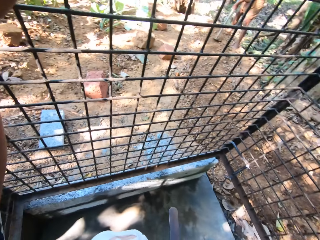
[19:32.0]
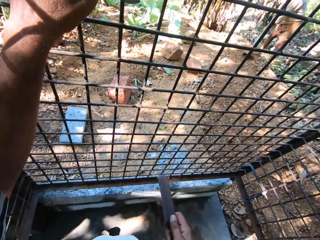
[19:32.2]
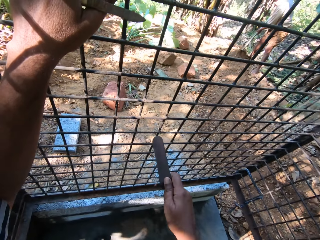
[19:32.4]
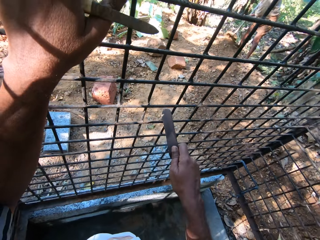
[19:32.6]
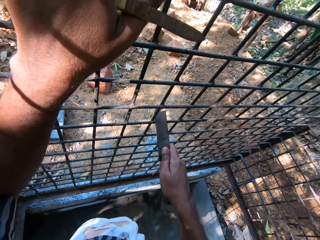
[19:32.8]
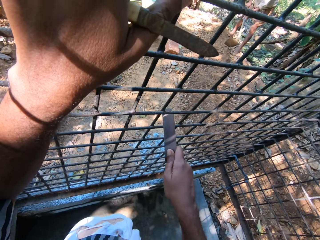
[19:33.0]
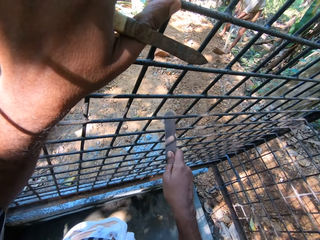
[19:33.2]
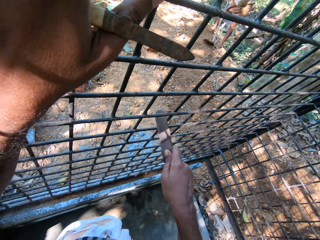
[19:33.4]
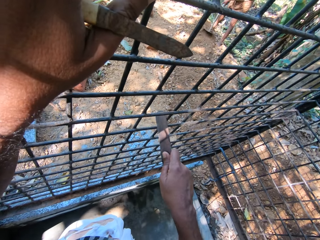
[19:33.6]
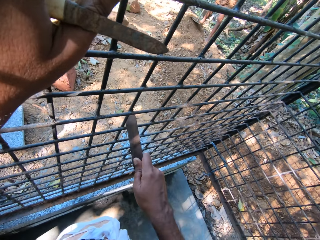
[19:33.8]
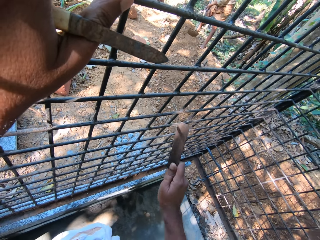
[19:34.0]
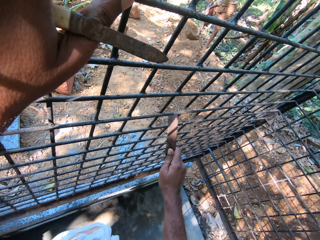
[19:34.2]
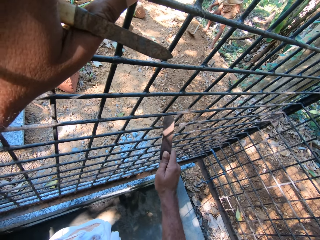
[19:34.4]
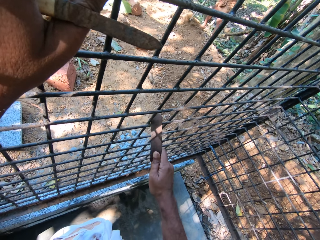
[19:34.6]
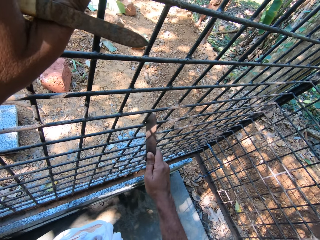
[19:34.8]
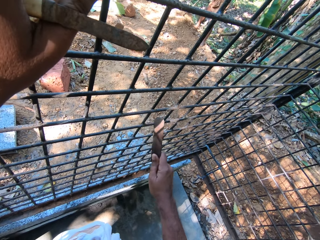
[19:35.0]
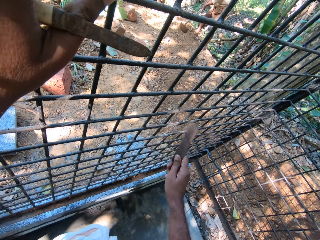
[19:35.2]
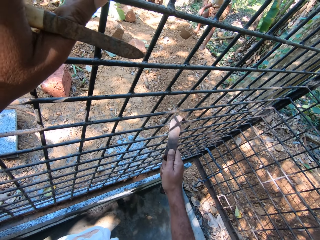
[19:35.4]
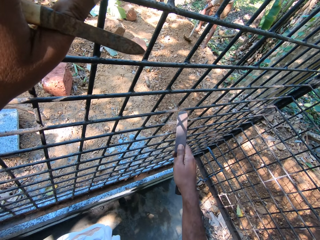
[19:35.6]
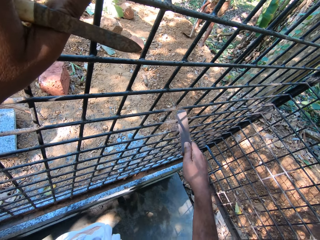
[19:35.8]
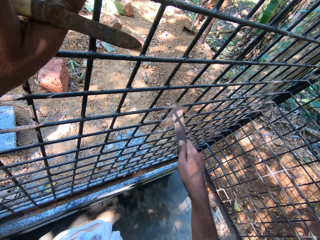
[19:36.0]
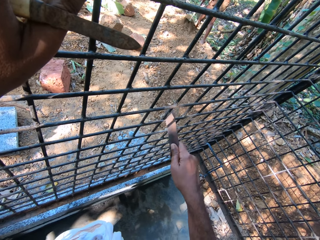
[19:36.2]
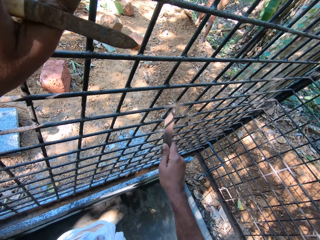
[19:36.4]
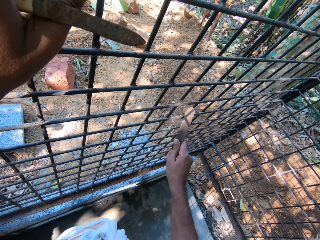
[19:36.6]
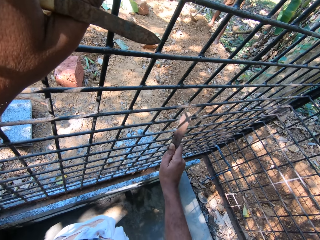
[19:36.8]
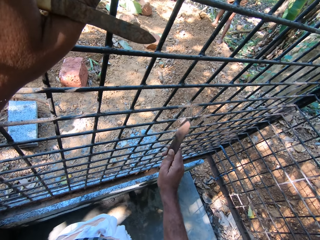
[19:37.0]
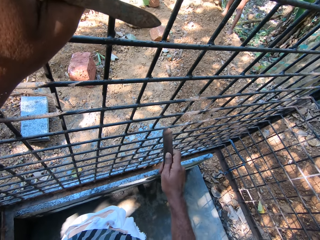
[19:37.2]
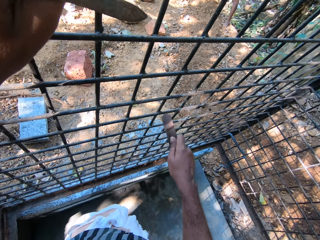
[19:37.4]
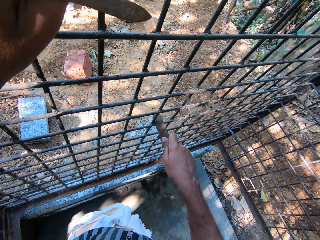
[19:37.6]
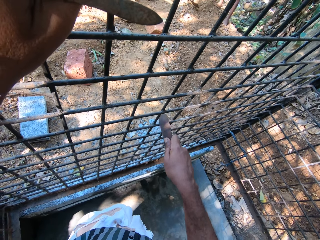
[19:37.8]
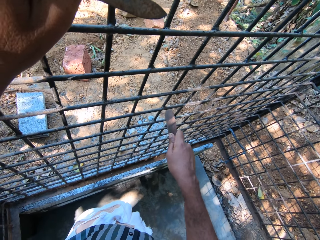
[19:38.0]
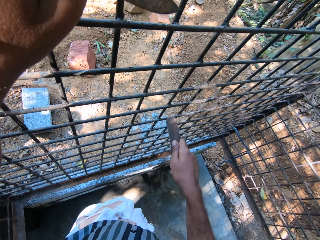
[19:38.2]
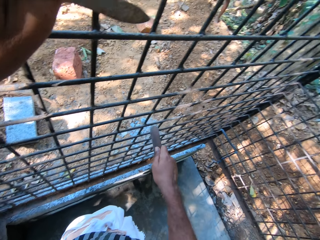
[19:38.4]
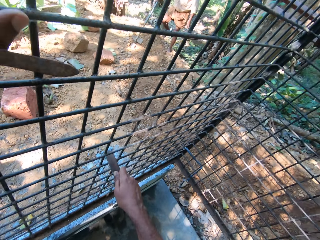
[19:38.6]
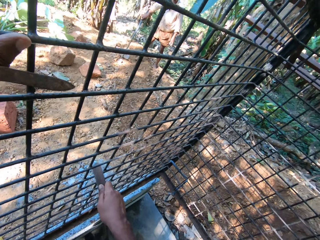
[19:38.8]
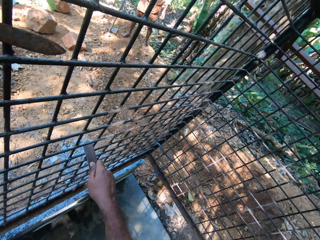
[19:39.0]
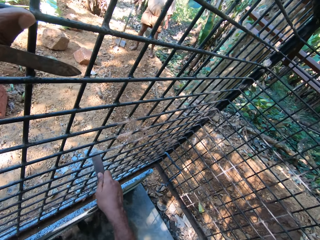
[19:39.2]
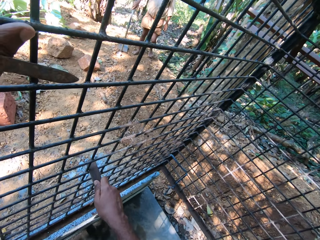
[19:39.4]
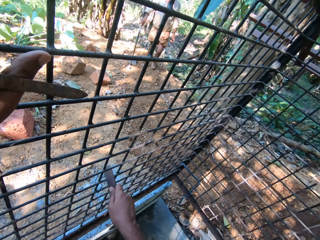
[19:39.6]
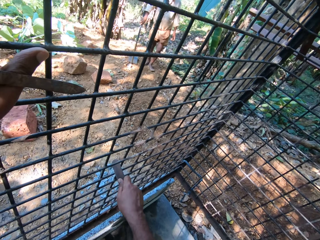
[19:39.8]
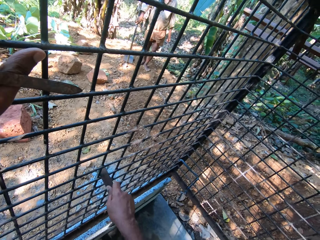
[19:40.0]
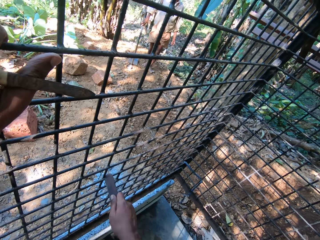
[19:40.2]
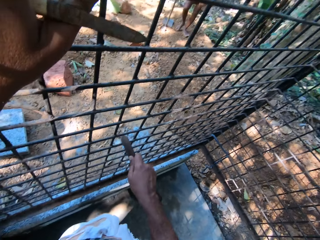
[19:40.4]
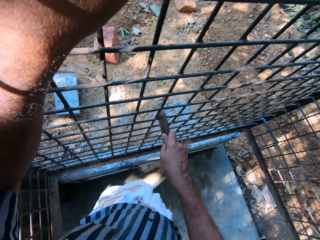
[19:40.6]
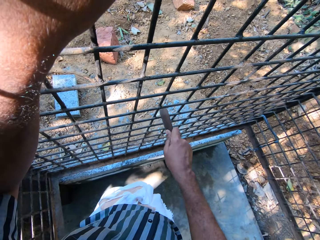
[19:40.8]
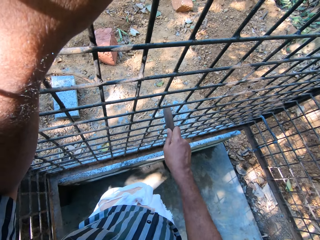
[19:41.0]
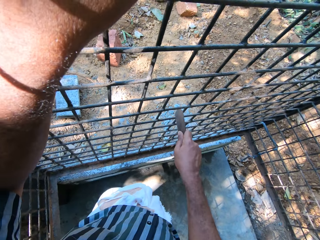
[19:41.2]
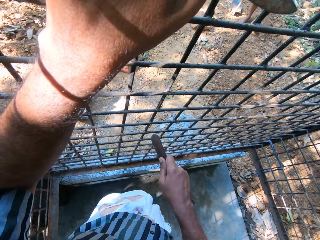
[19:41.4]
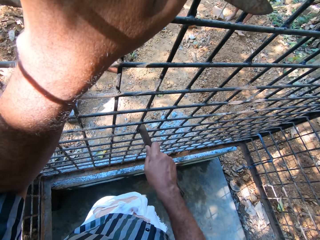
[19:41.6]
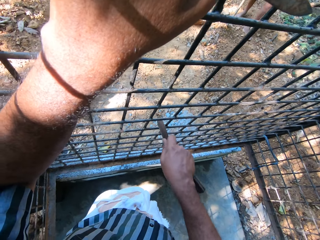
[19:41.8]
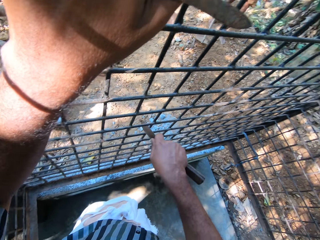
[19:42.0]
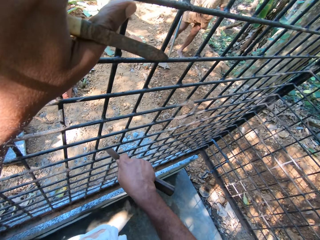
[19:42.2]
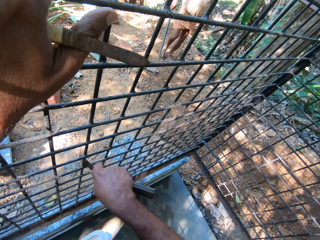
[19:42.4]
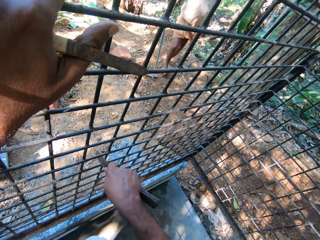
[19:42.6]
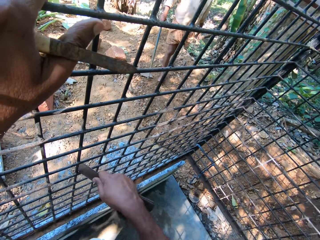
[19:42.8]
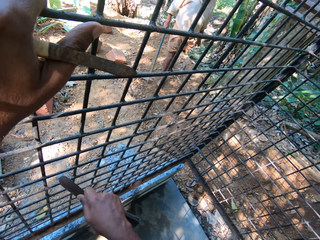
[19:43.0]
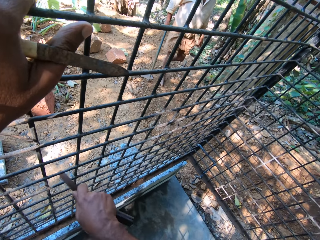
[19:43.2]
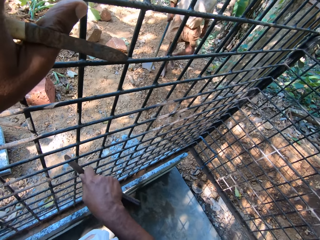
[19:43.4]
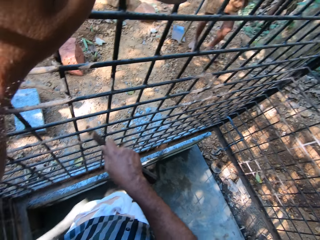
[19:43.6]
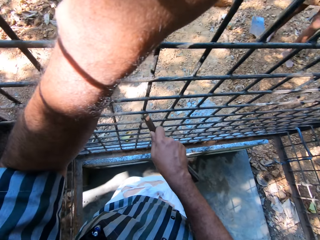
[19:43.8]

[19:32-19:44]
The camera wearer uses the scraper in his right hand on the metal cage. A man holds the hoe and walks at the farm.

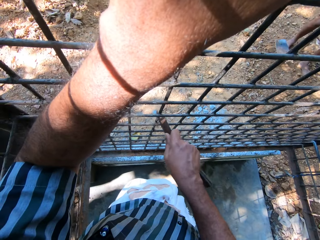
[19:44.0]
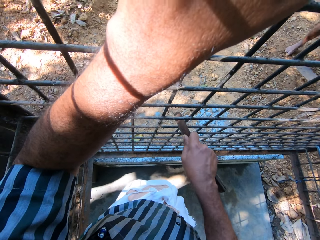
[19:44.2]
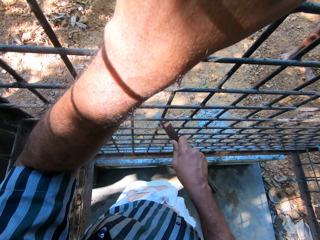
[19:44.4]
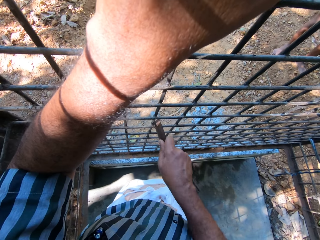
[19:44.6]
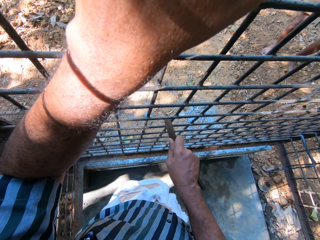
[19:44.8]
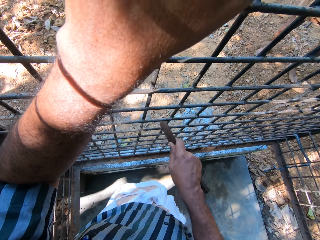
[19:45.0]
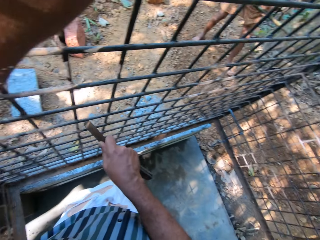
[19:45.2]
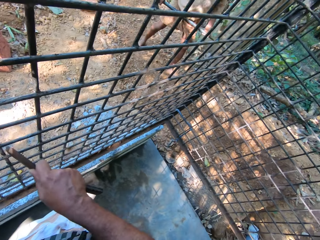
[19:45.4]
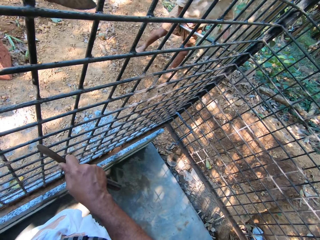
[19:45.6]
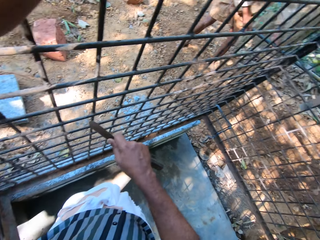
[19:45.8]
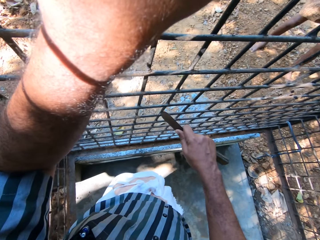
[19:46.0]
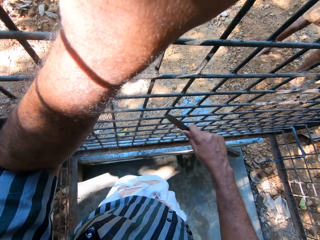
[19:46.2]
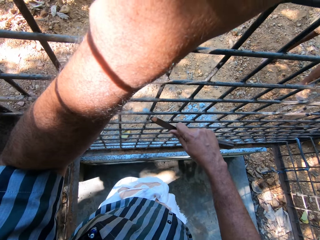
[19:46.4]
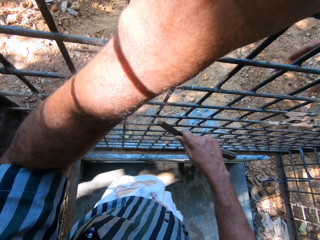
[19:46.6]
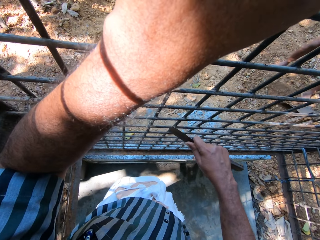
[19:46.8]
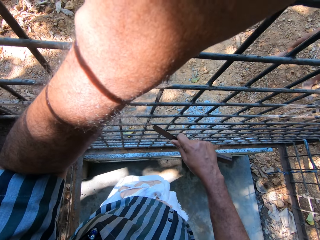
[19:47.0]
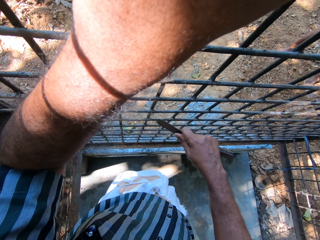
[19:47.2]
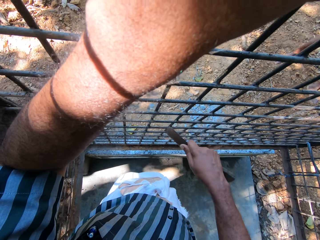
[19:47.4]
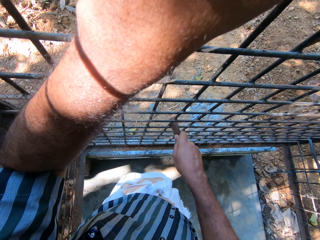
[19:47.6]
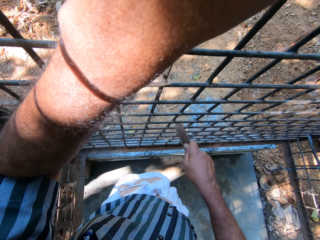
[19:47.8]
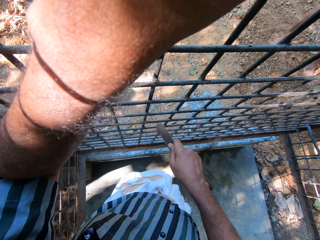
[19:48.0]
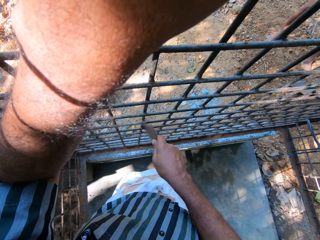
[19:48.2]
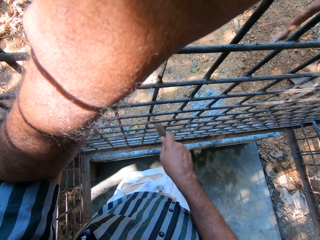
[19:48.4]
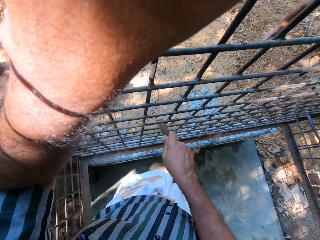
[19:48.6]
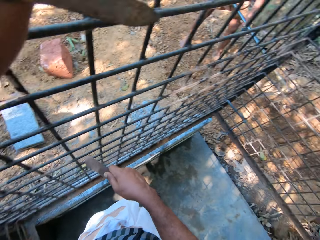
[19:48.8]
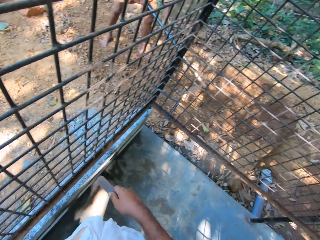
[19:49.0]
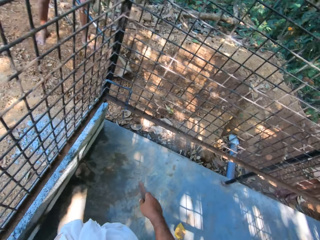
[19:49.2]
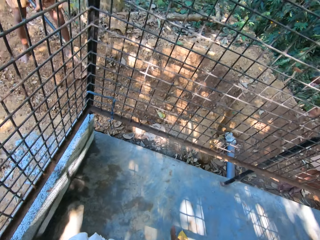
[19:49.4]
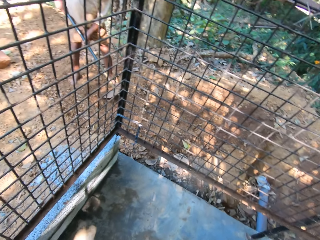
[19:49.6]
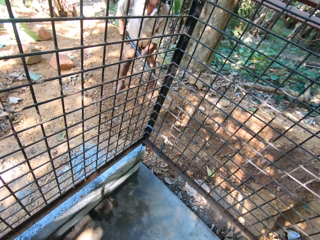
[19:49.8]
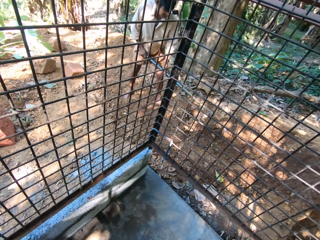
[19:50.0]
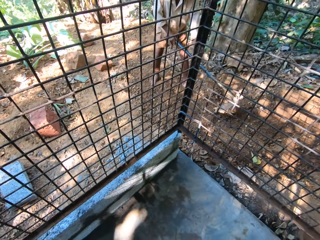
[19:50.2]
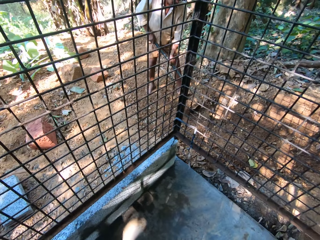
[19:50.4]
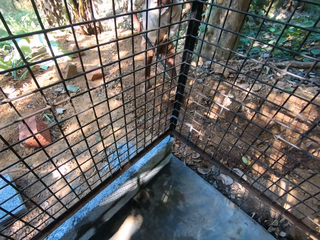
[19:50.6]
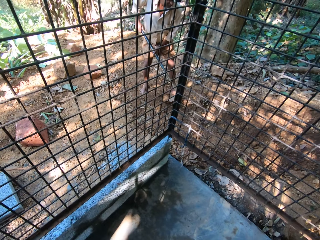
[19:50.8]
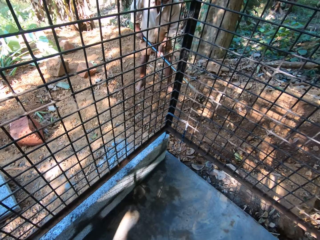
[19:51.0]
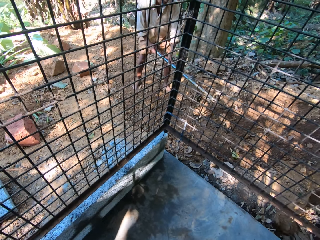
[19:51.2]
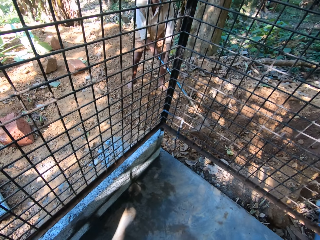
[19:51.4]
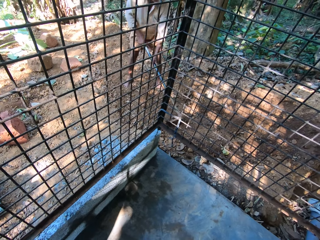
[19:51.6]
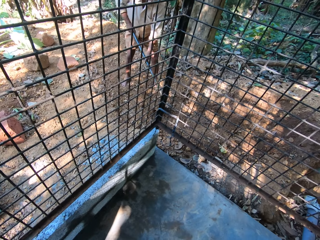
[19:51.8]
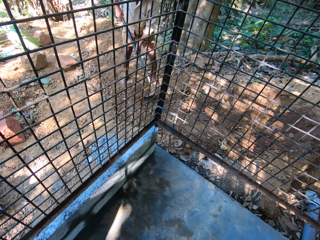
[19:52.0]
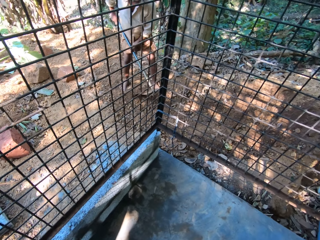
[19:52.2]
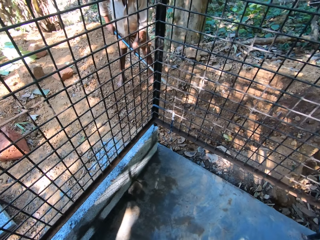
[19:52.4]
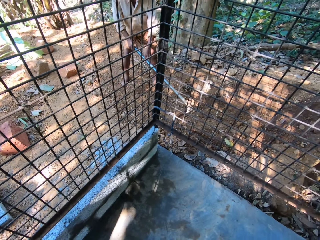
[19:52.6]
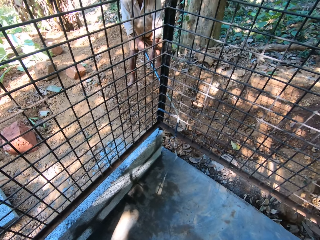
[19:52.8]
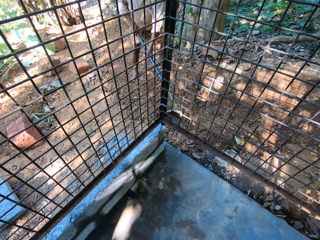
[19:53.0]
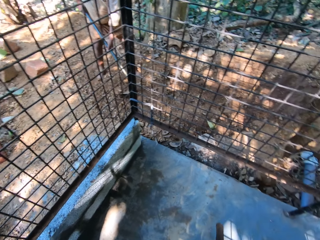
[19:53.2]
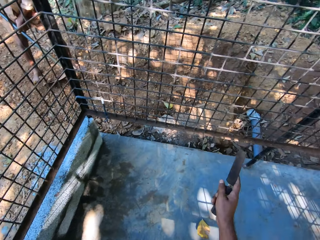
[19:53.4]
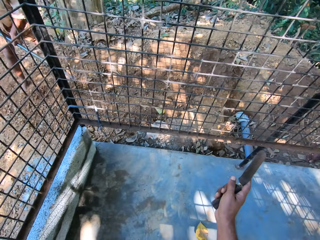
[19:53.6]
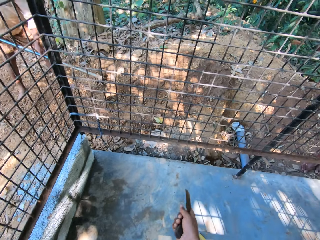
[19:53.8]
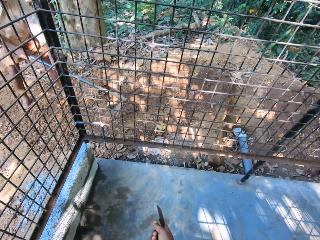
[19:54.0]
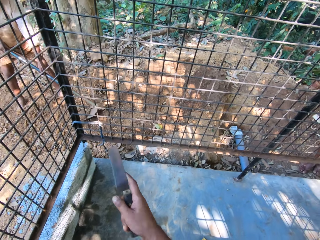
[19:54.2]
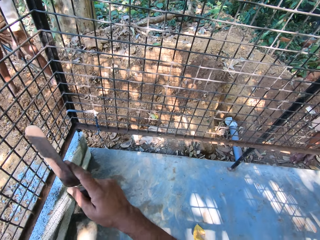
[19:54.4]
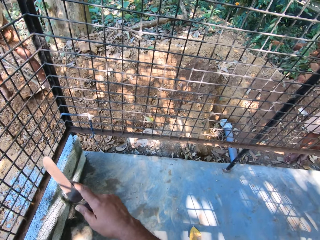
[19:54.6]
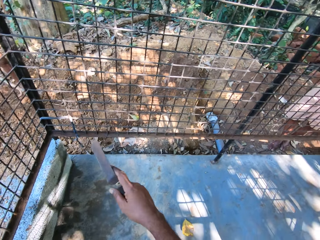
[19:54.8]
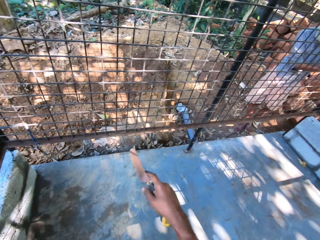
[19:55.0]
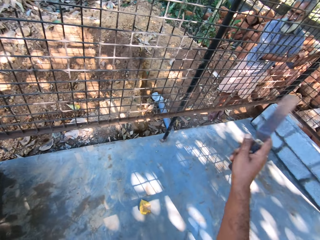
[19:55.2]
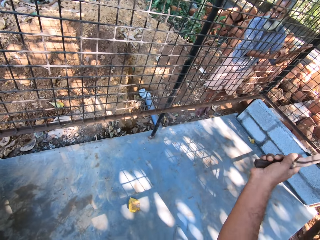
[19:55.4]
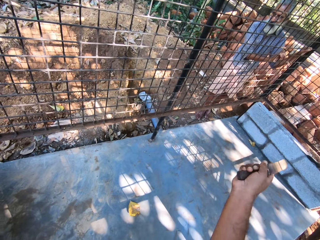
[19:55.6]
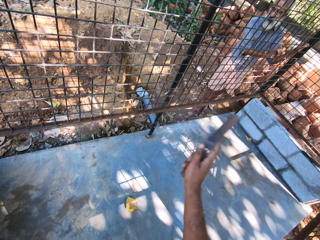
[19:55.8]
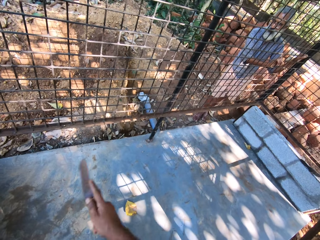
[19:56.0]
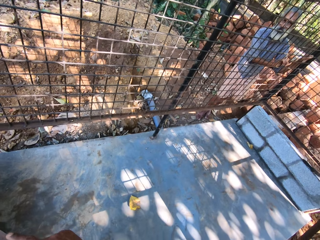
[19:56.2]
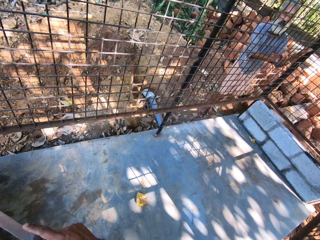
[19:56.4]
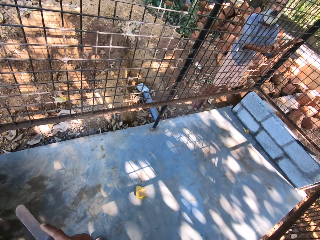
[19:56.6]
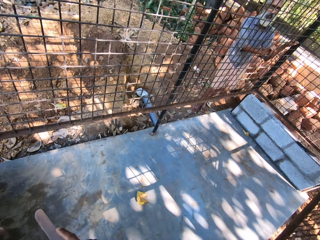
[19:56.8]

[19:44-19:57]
The man digs the ground with the hoe. The camera wearer holds the knife.
